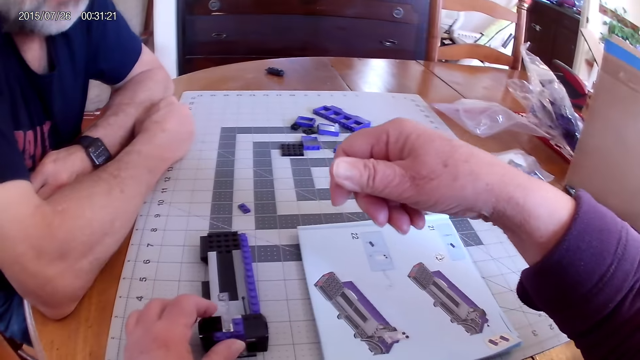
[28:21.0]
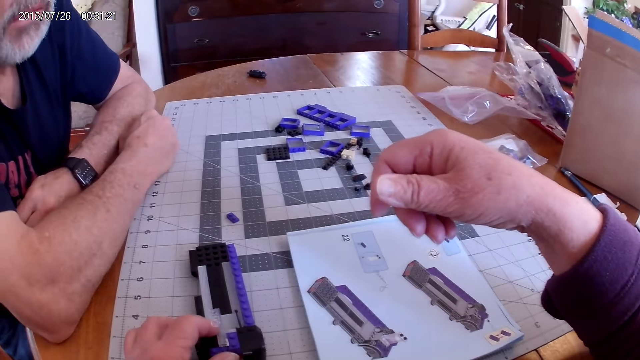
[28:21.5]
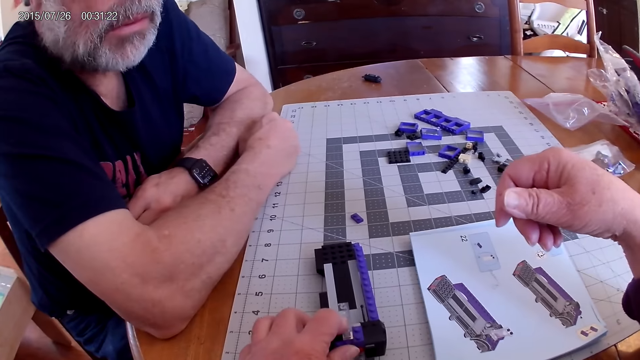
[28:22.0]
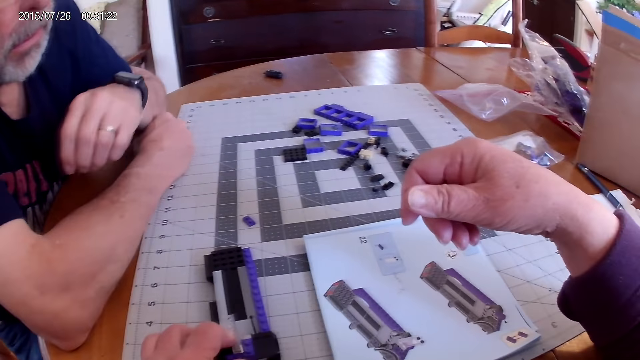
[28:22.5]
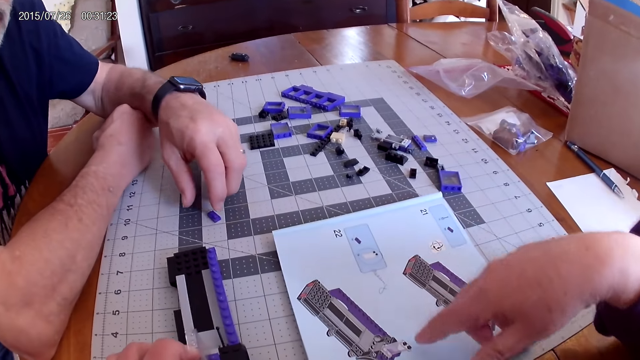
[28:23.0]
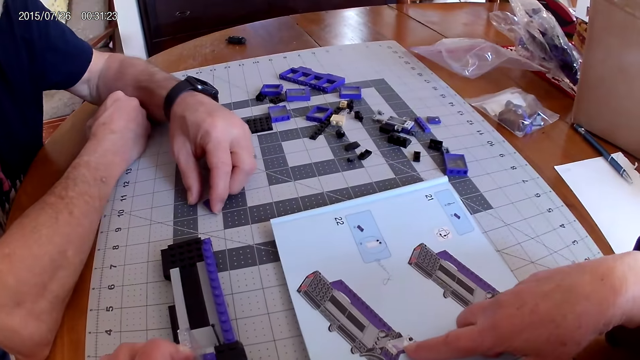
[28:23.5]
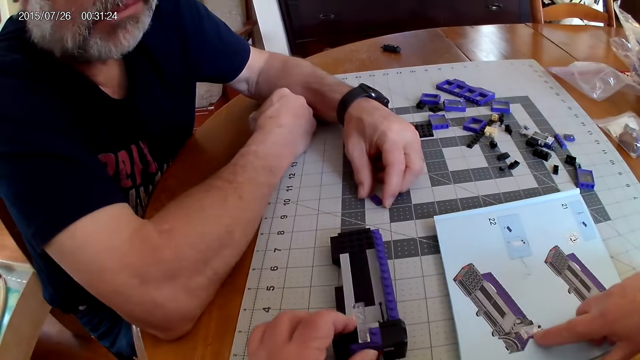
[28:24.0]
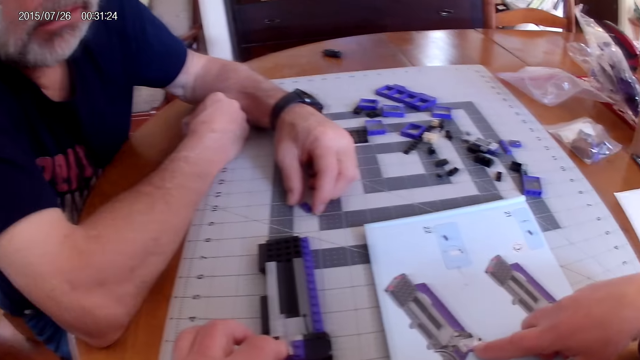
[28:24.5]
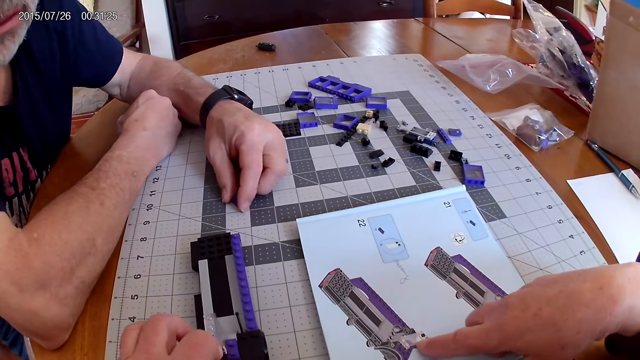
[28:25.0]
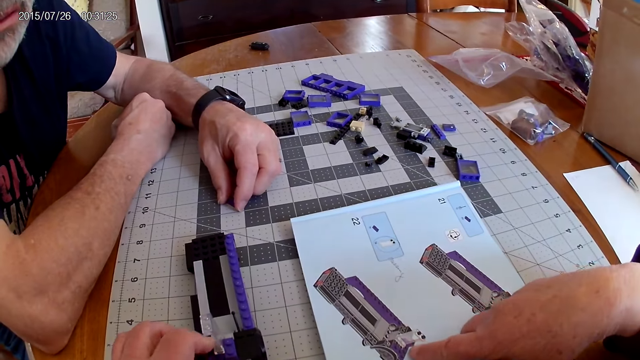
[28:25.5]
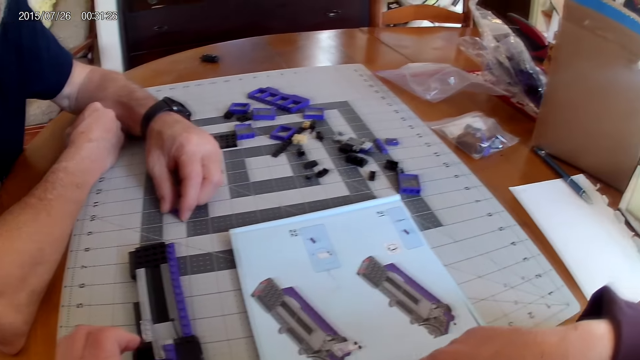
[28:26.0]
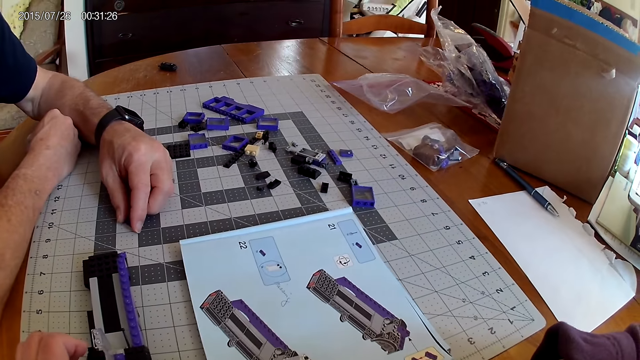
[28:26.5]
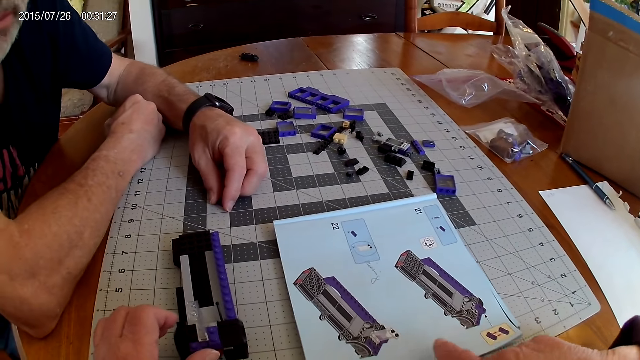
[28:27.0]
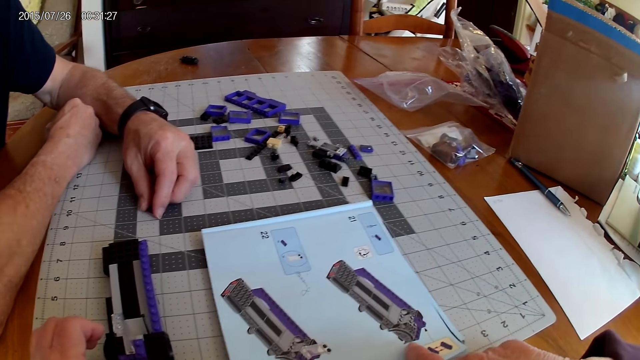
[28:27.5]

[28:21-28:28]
The camera wearer looks at the instructional manual book.

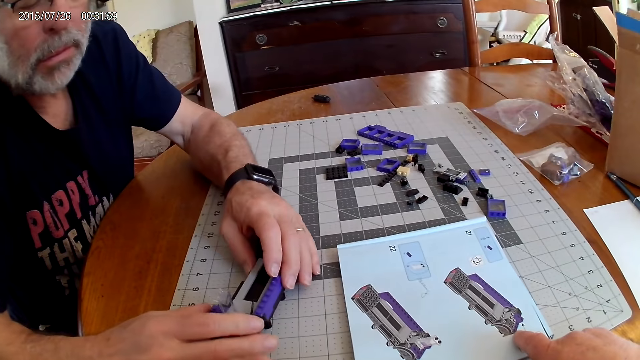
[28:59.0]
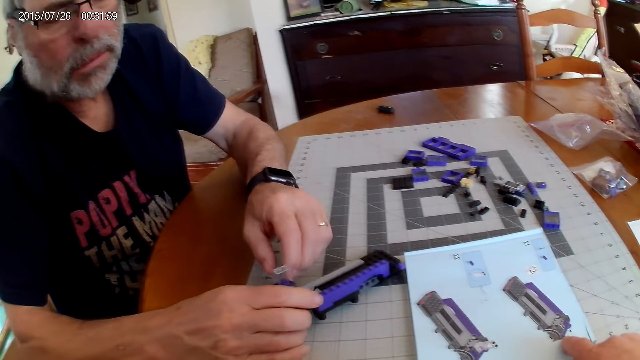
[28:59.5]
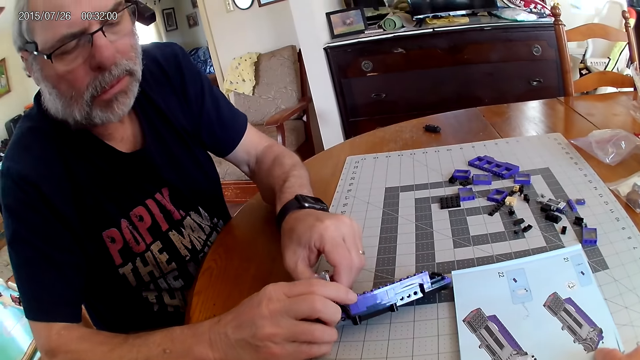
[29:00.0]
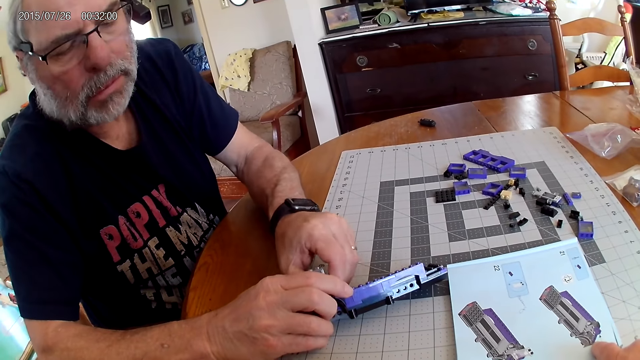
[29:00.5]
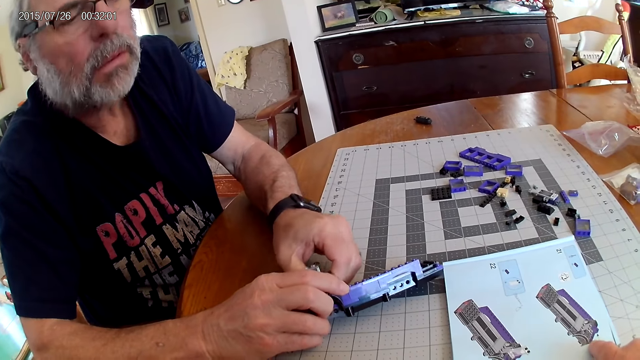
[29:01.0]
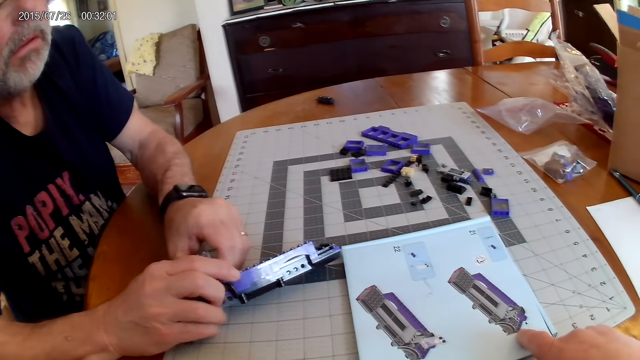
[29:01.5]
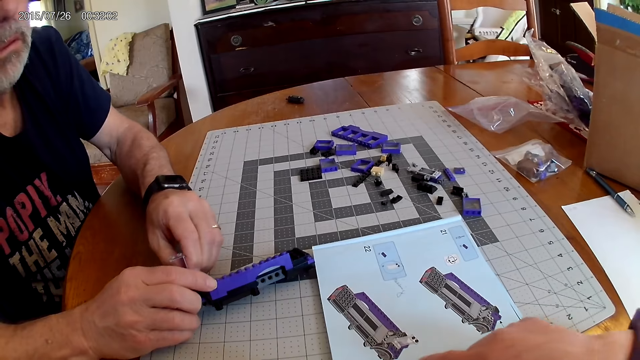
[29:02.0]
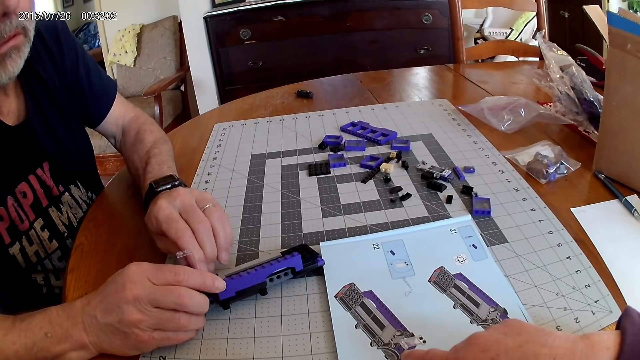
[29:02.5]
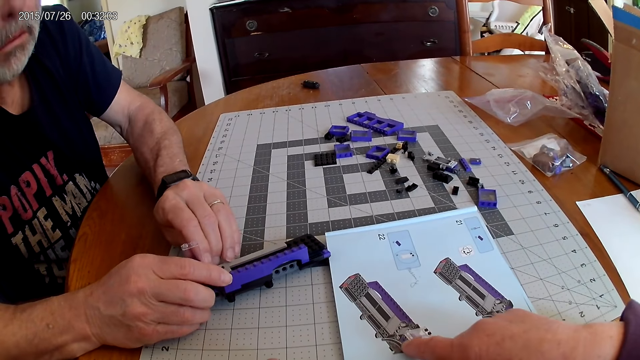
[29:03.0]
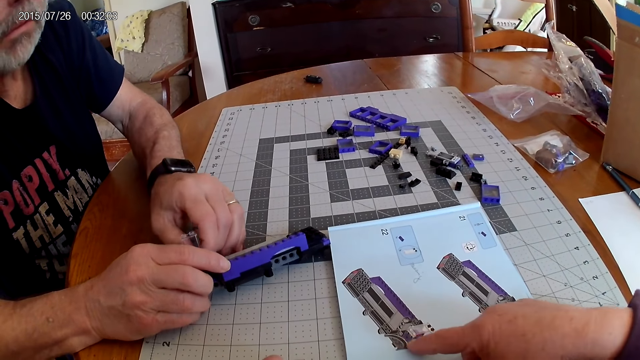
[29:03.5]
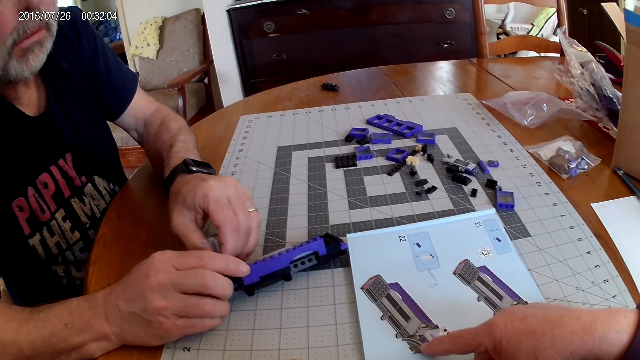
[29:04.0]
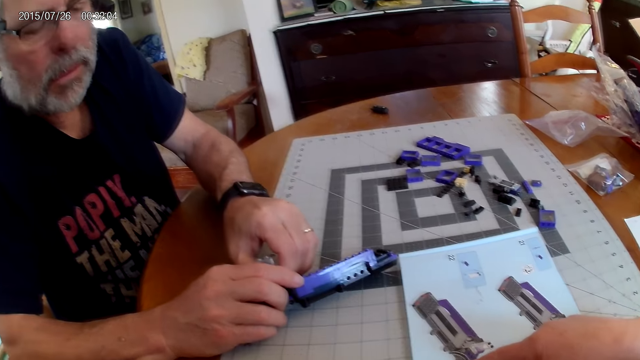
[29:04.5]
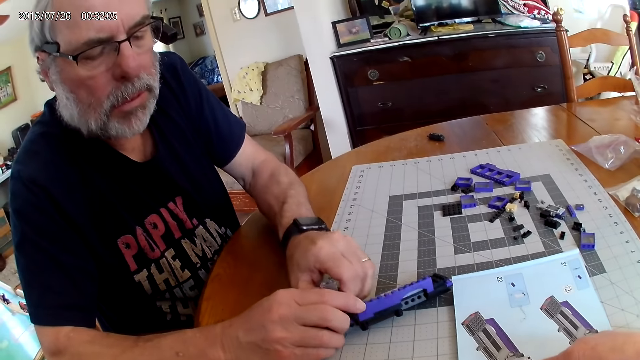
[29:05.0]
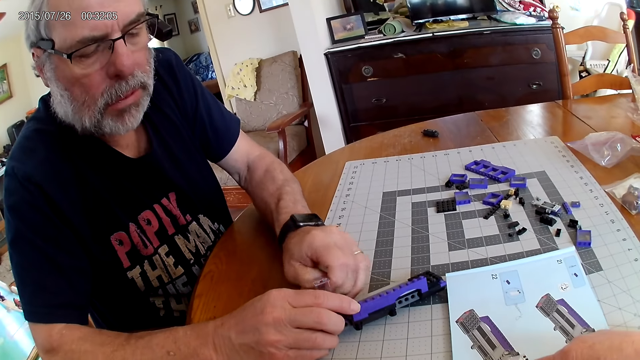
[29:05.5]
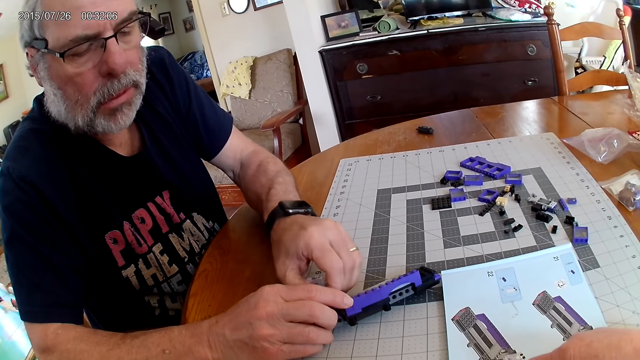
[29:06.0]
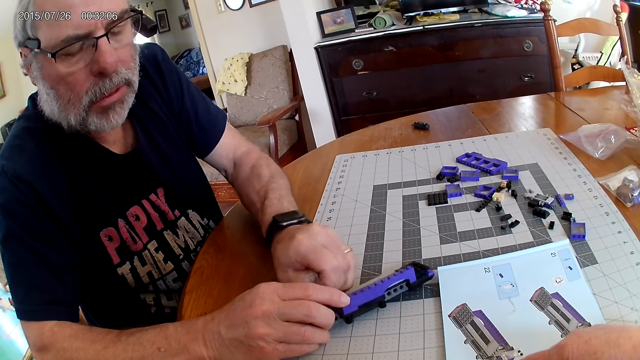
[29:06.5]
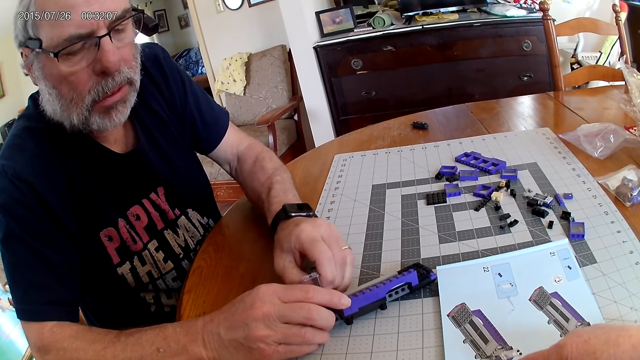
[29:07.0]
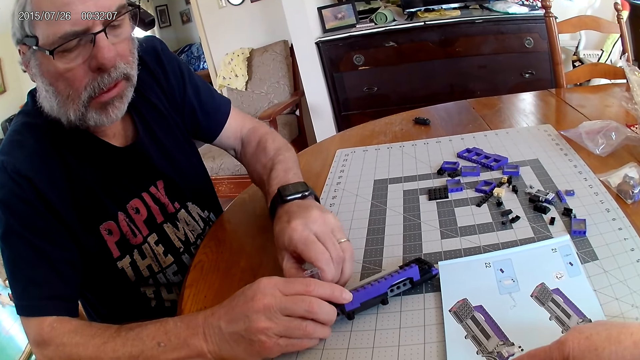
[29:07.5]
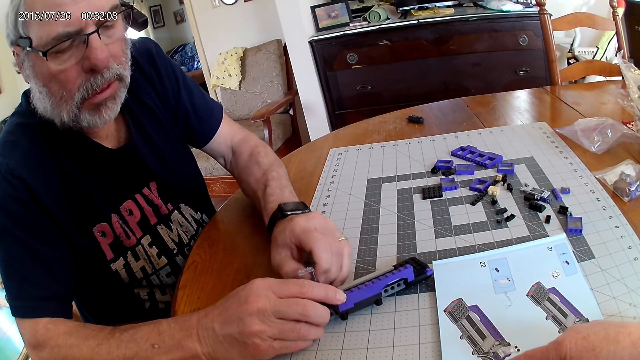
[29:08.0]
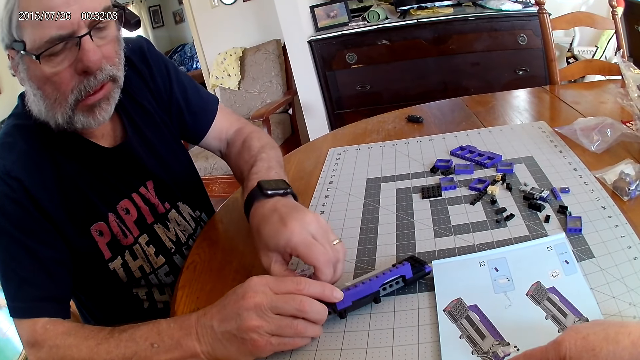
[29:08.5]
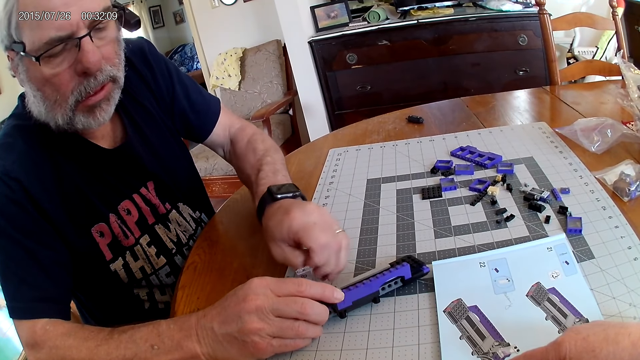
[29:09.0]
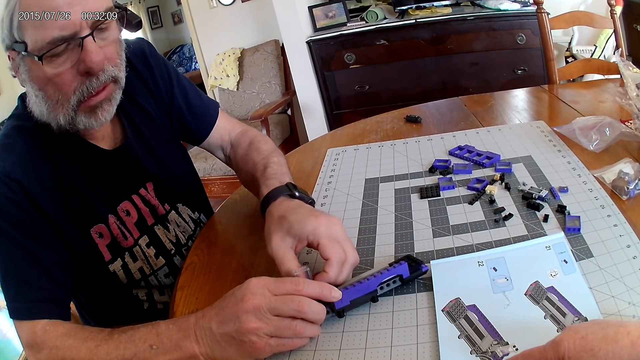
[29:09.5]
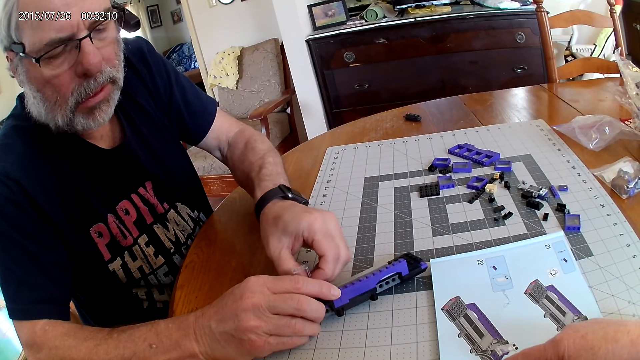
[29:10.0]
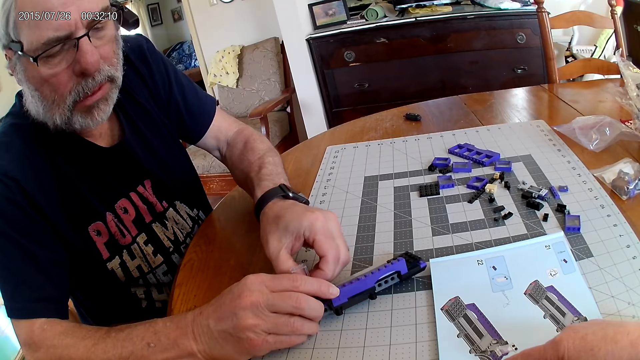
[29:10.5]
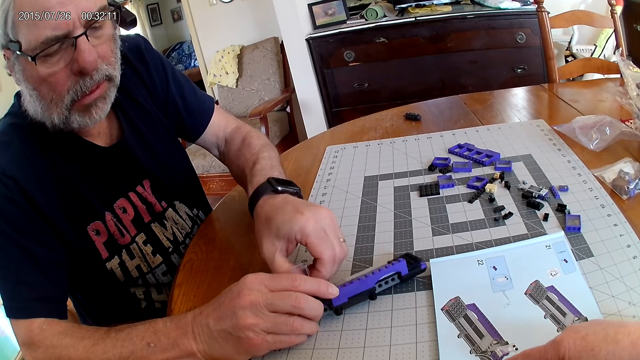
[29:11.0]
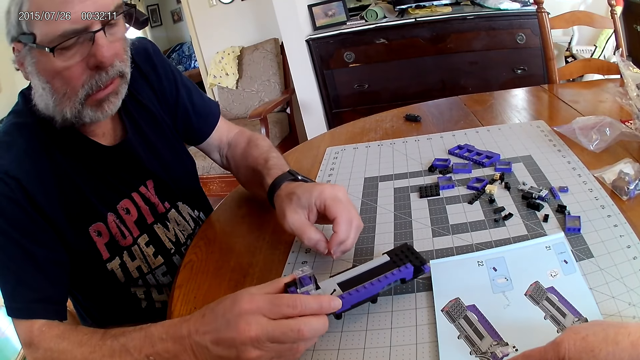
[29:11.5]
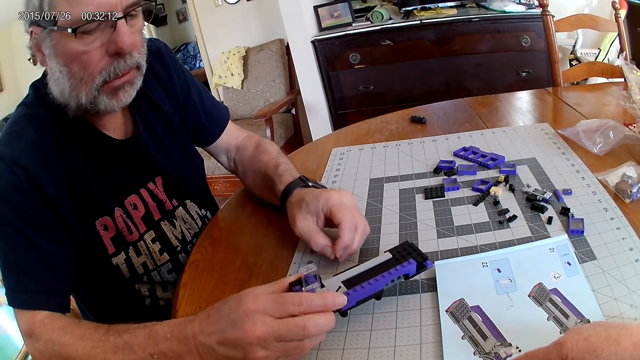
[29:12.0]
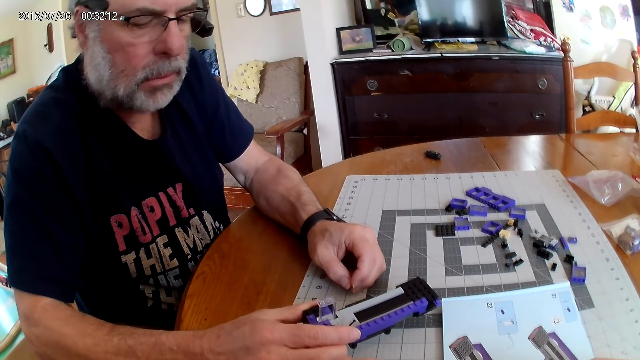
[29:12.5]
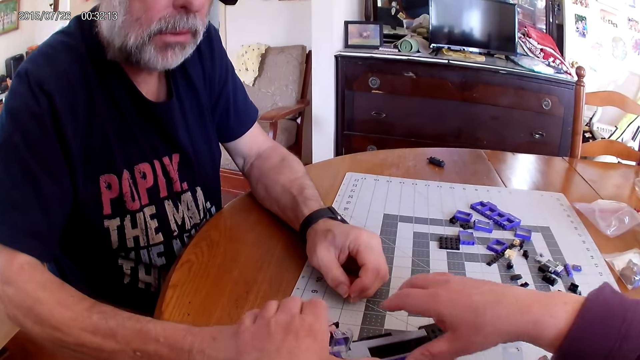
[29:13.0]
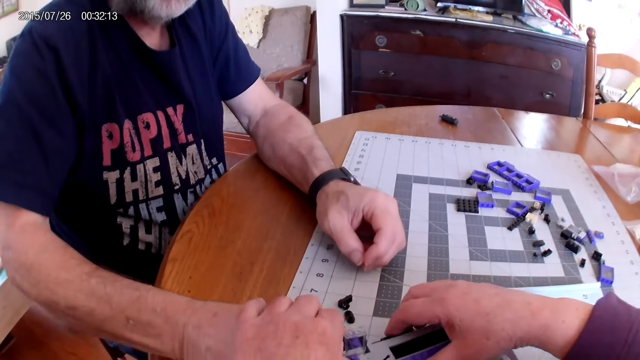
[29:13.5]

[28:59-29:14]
A man dismantles the plastic model.
